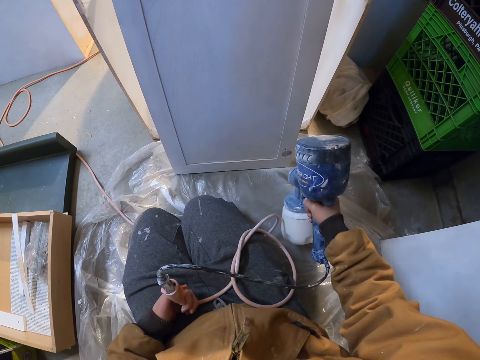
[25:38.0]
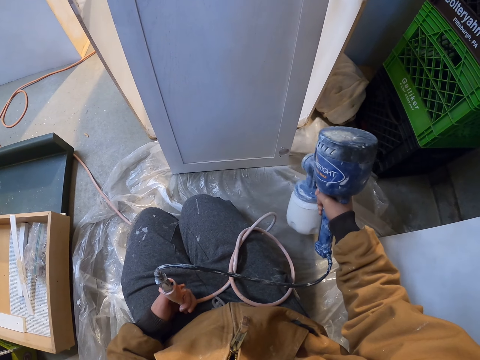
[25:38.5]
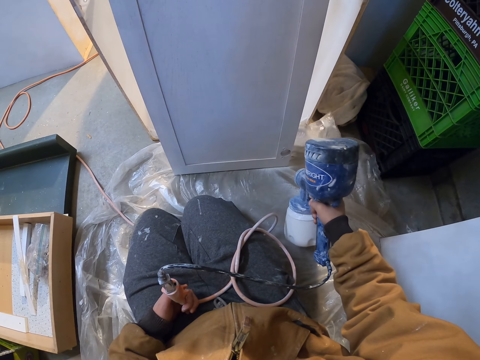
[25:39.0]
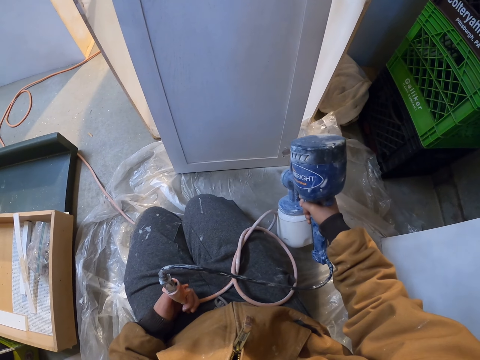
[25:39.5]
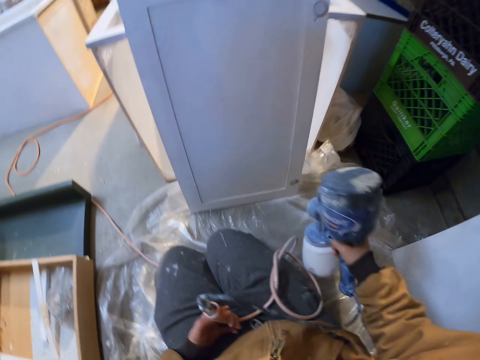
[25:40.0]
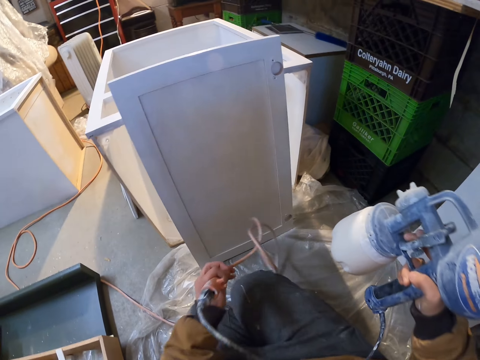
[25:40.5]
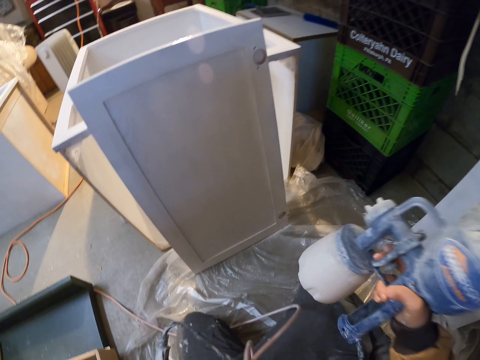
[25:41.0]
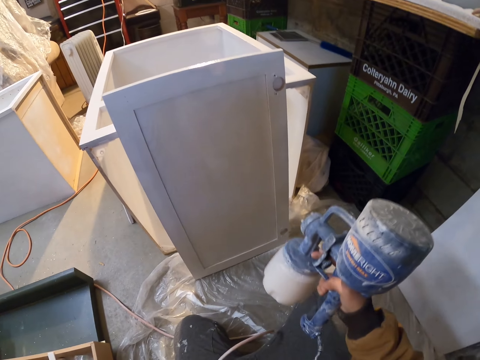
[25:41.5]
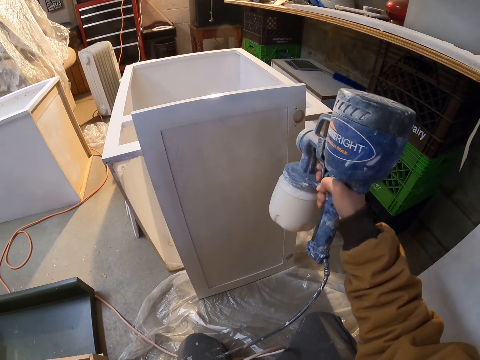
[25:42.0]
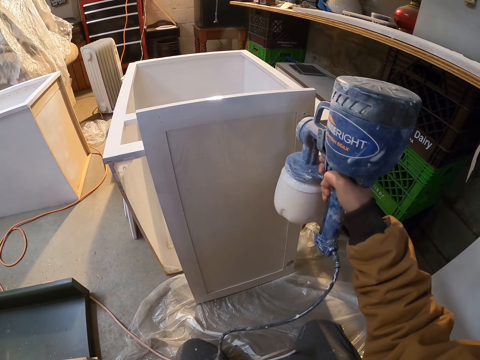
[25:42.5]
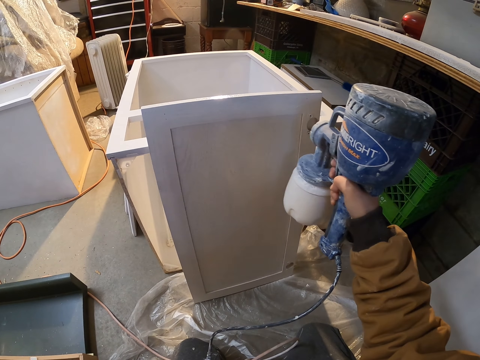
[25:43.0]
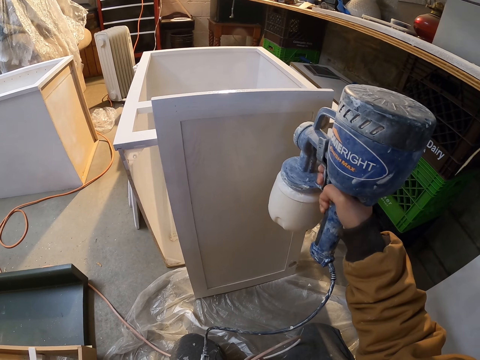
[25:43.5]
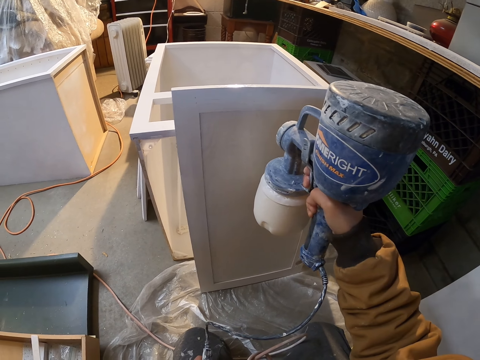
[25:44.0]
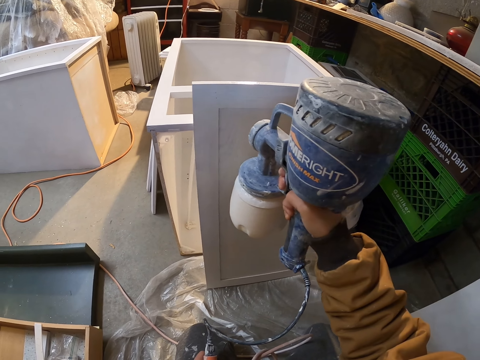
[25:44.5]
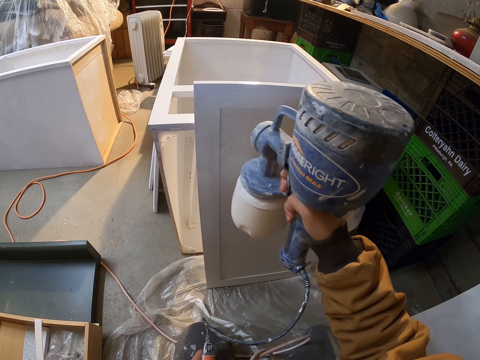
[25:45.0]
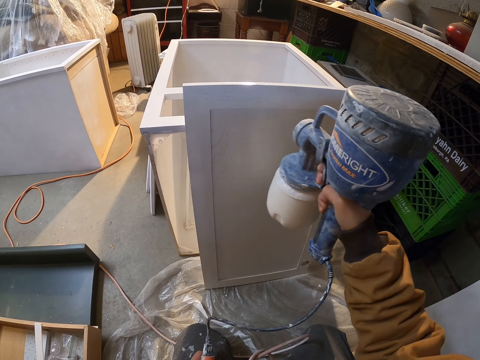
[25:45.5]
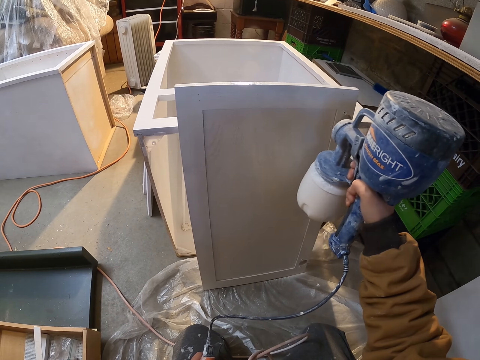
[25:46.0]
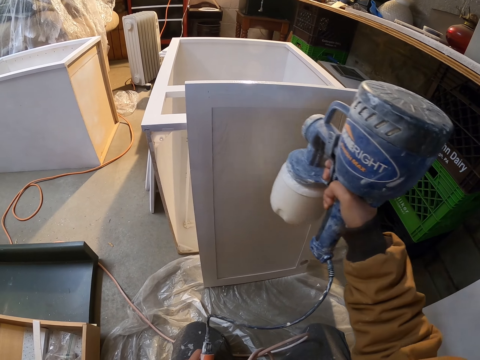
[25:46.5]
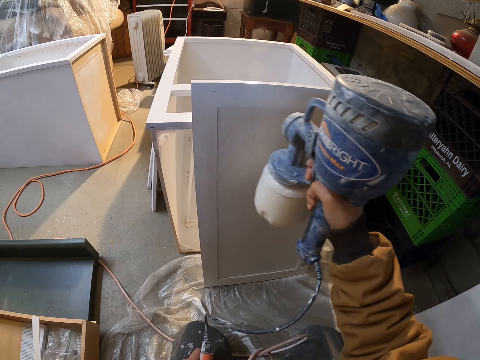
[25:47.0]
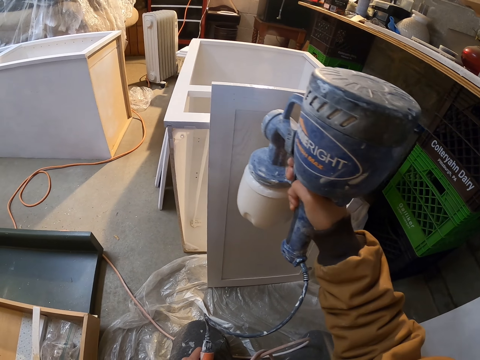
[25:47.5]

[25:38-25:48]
The camera wearer moves the tube. They spray the board.

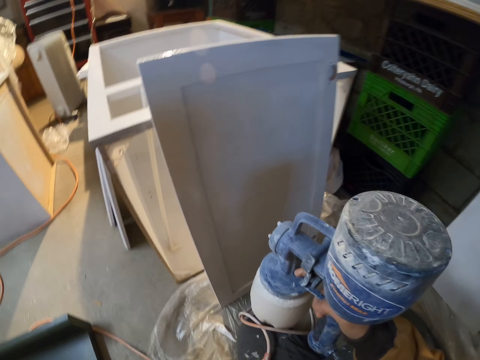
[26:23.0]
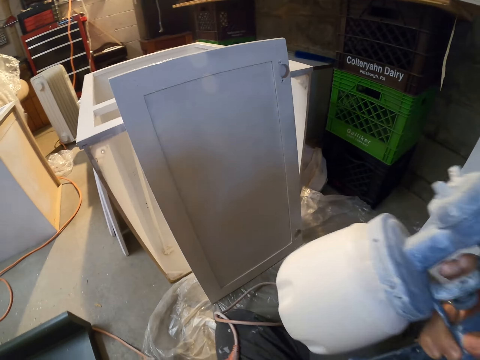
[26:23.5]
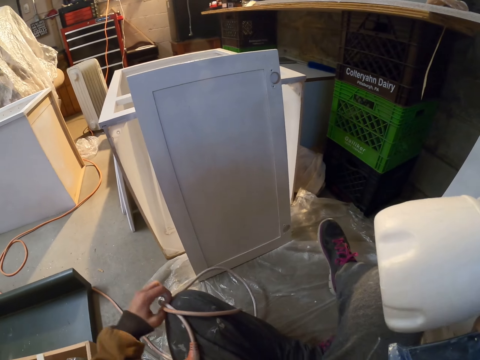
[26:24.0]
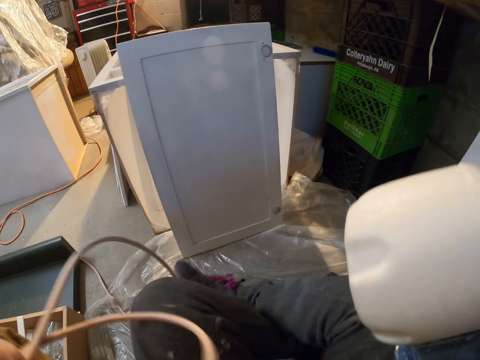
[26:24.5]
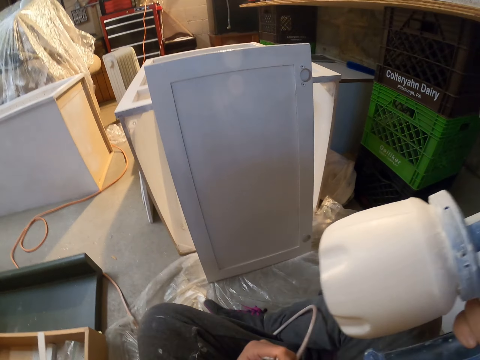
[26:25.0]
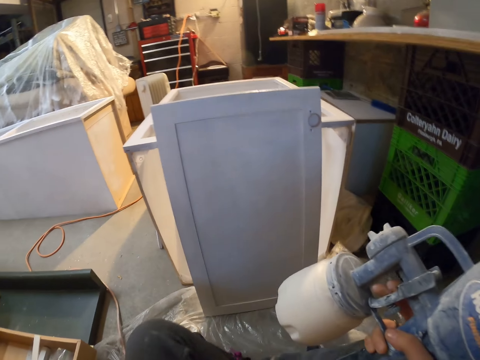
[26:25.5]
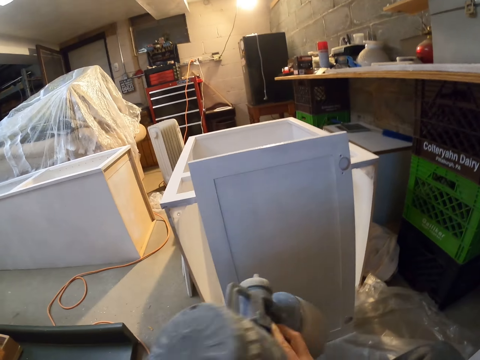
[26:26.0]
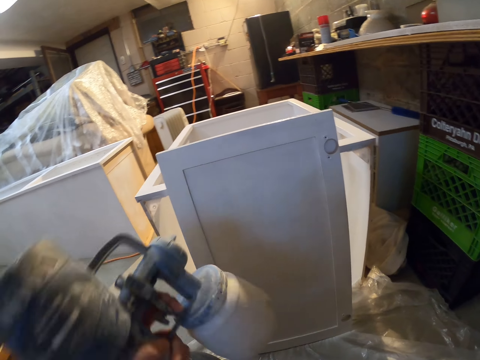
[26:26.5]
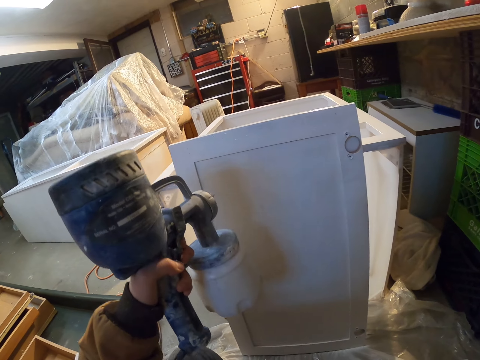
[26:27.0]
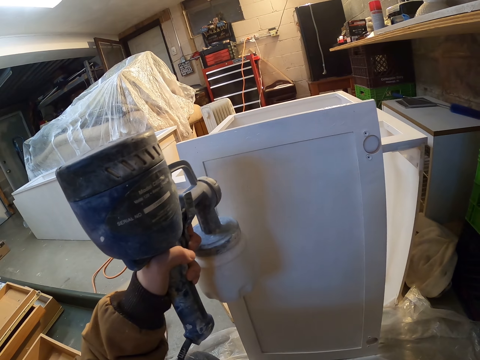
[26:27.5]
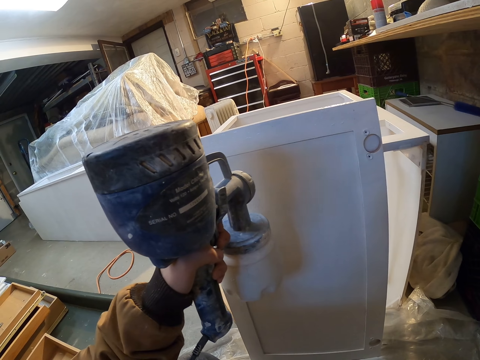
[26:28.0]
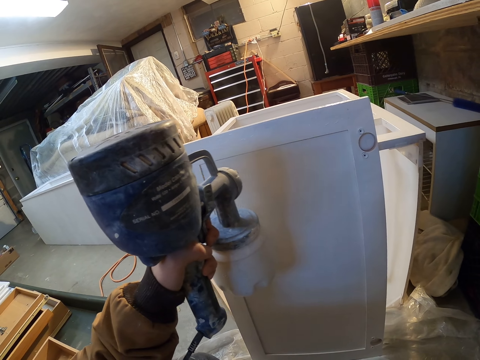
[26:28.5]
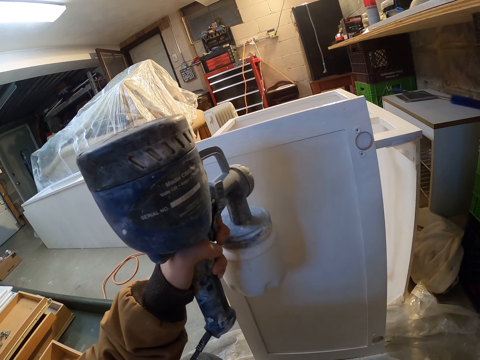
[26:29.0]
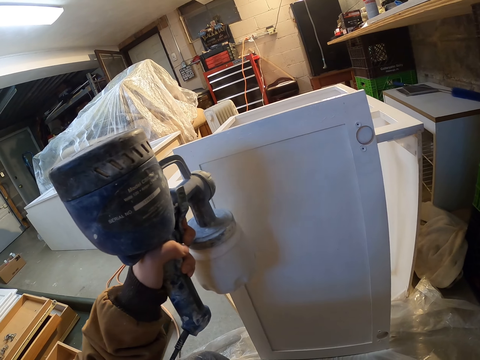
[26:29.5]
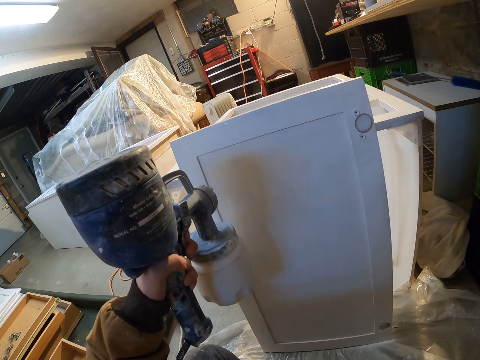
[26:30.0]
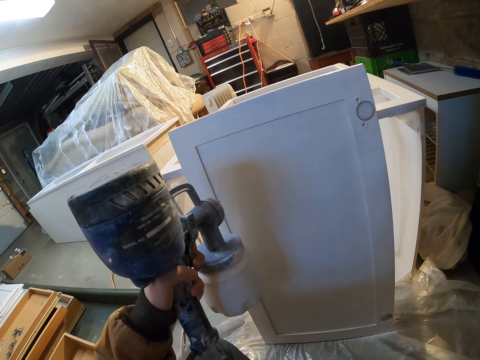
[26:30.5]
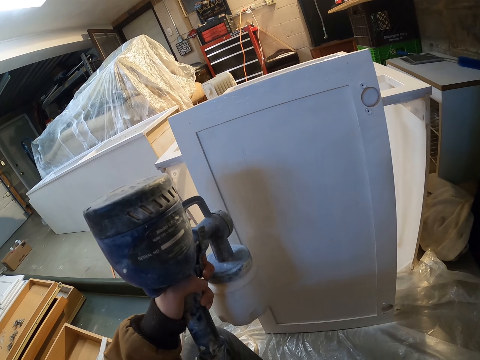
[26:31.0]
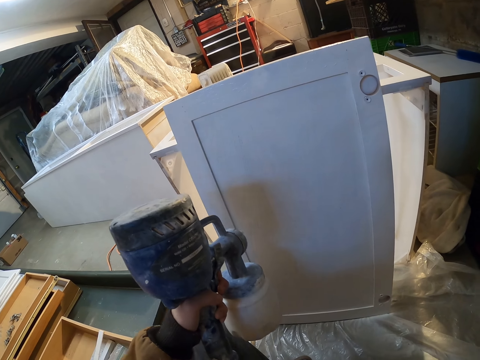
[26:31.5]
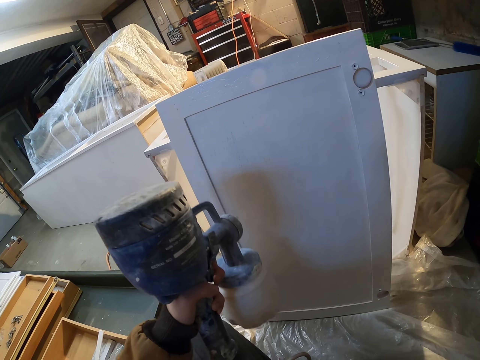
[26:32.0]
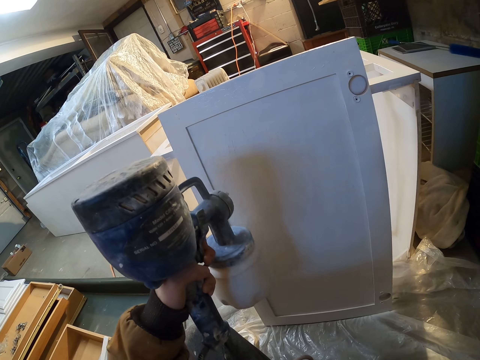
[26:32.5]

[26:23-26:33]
The camera wearer moves the legs. They adjust the paint spray gun. They spray the board.

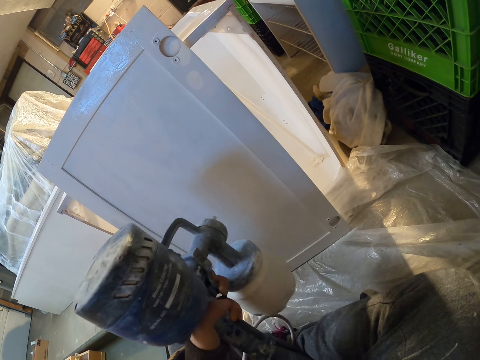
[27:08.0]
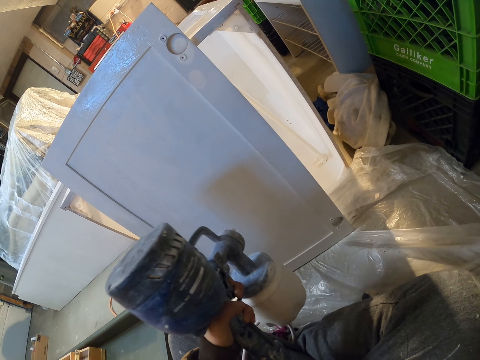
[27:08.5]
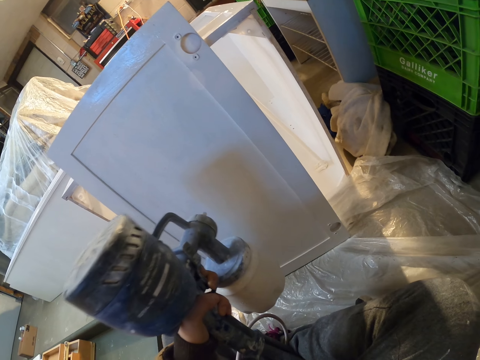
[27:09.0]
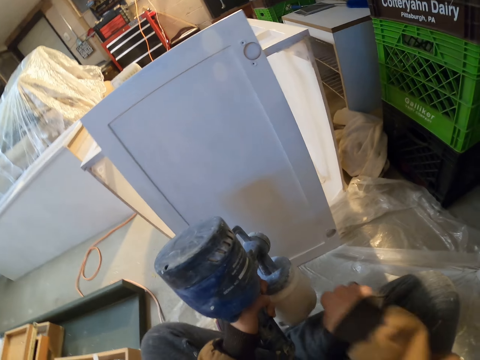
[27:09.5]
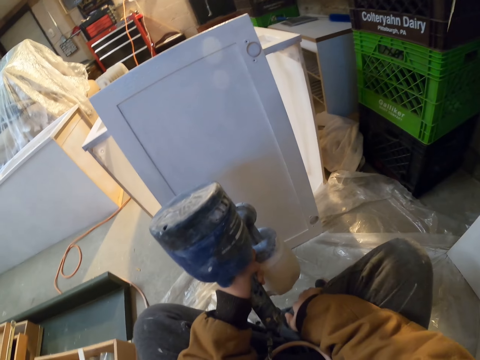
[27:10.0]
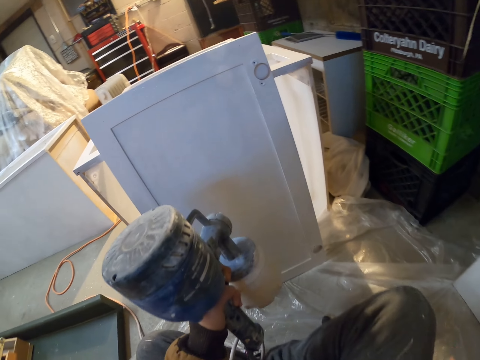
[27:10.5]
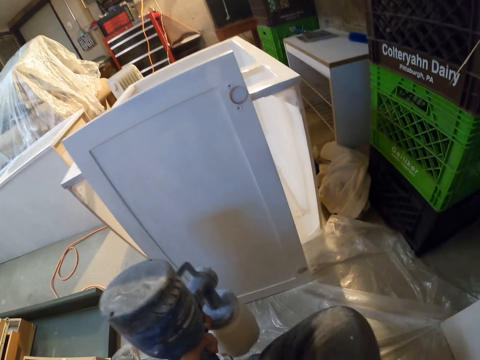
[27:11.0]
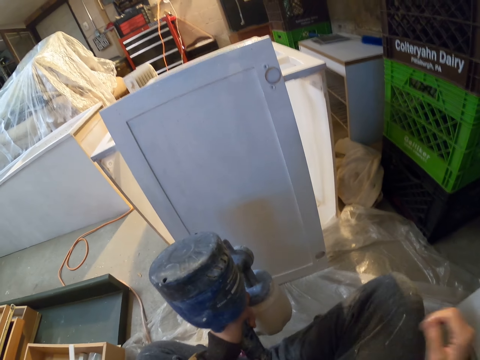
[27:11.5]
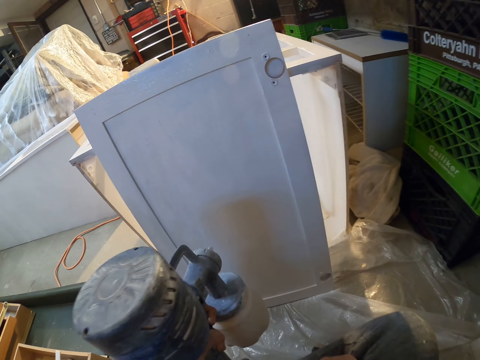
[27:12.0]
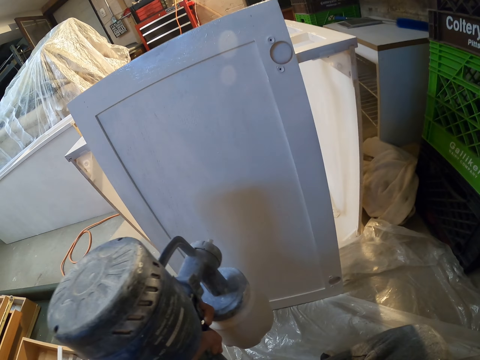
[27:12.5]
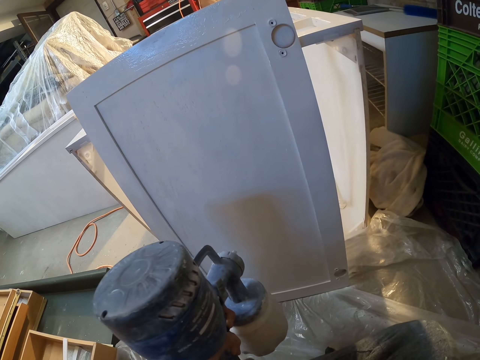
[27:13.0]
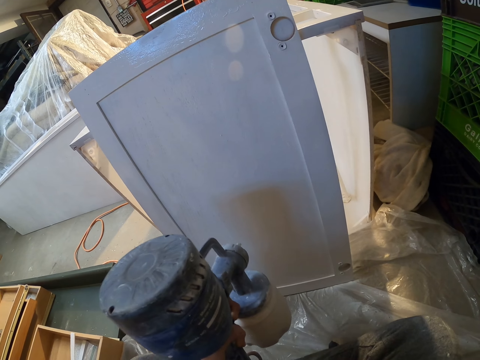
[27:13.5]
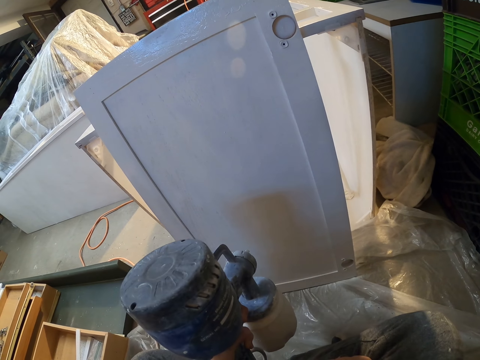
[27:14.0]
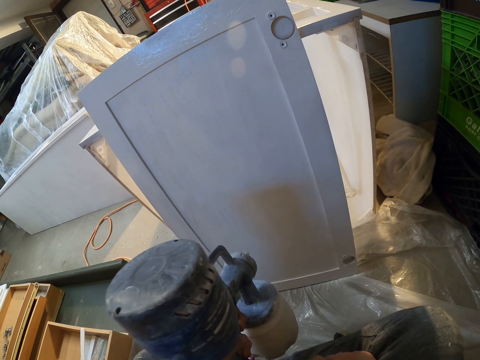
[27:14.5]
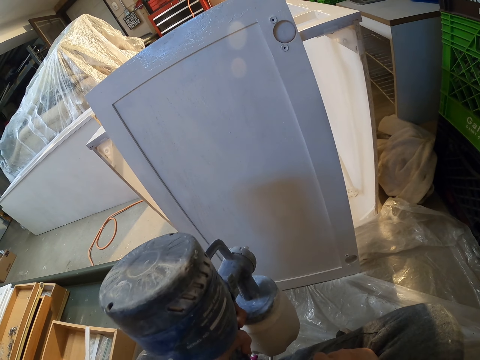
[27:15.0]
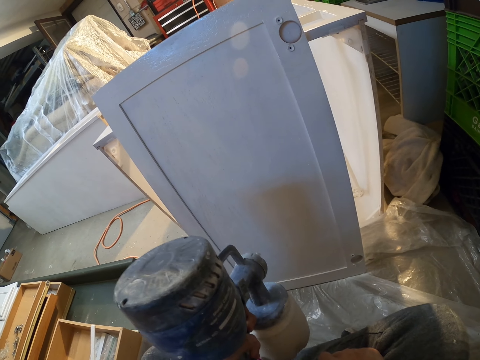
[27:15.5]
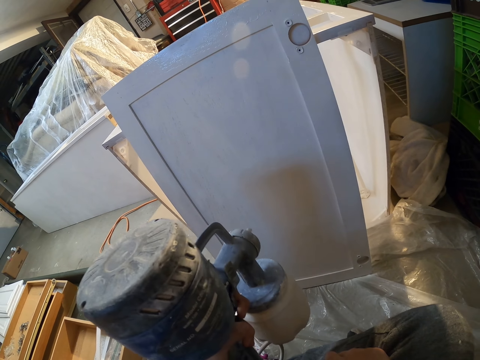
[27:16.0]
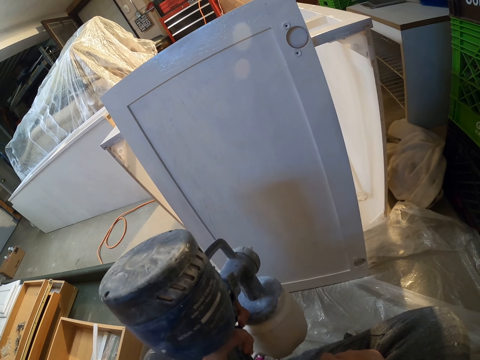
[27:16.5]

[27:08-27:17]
The camera wearer moves the hand. They spray the board.
